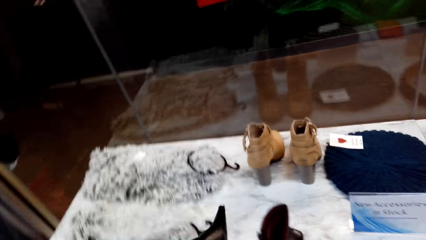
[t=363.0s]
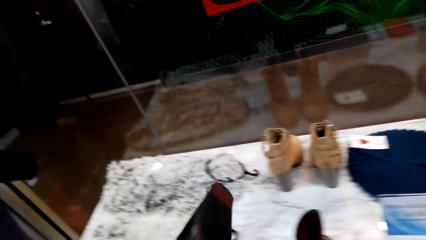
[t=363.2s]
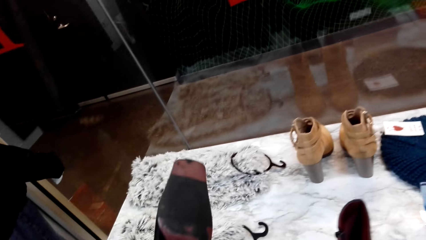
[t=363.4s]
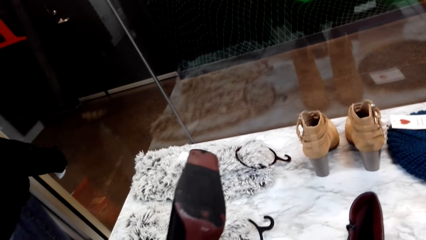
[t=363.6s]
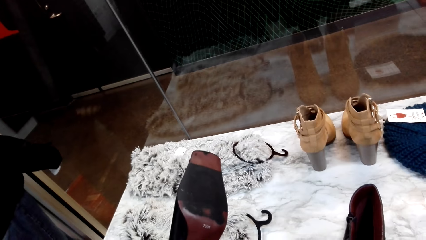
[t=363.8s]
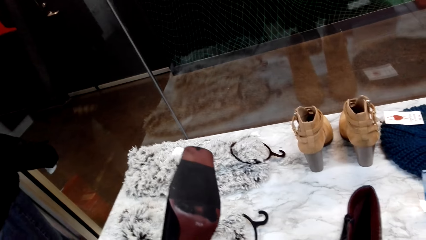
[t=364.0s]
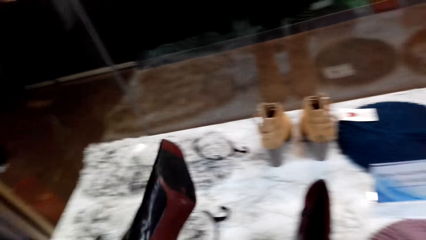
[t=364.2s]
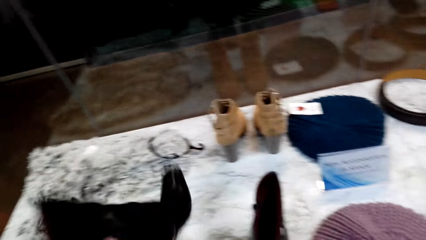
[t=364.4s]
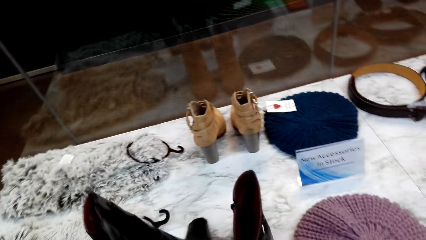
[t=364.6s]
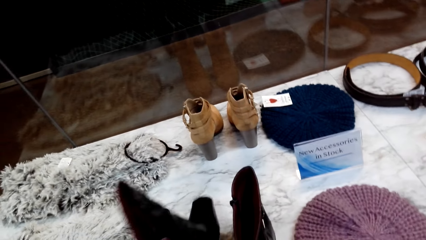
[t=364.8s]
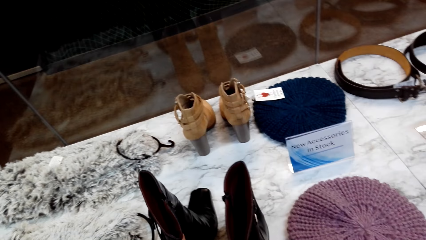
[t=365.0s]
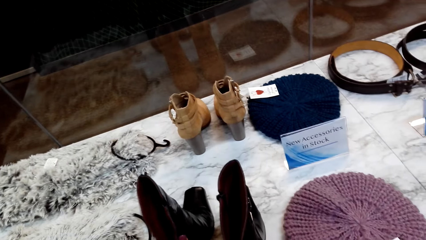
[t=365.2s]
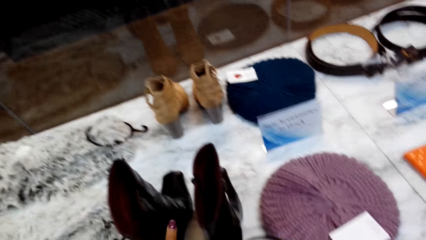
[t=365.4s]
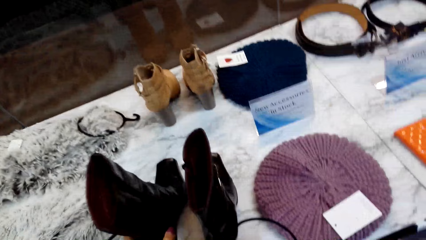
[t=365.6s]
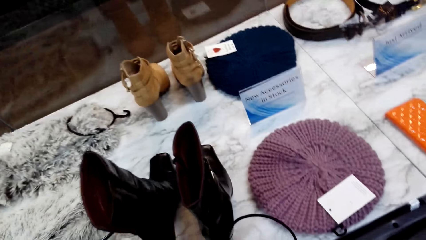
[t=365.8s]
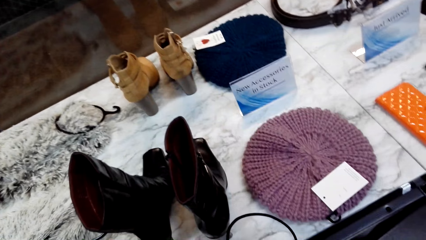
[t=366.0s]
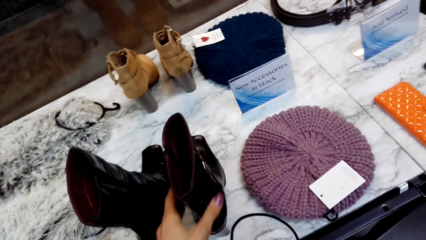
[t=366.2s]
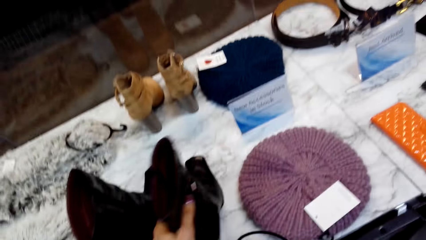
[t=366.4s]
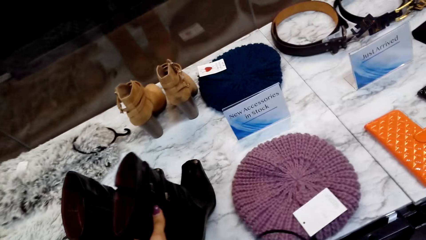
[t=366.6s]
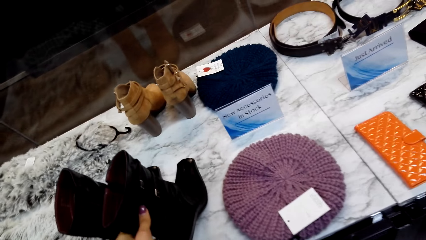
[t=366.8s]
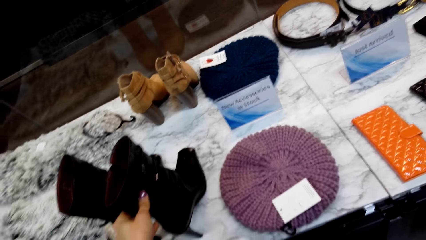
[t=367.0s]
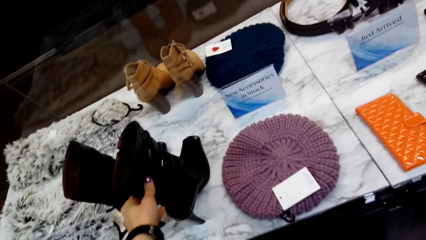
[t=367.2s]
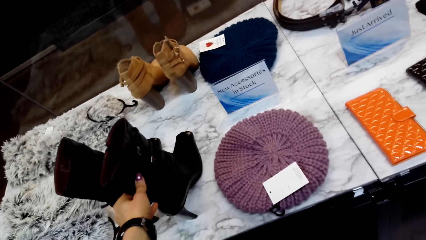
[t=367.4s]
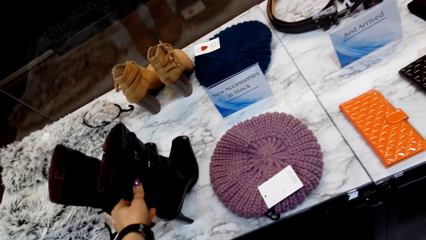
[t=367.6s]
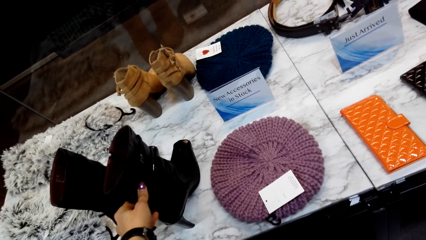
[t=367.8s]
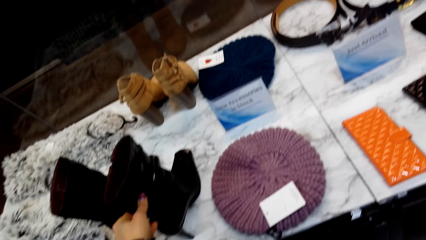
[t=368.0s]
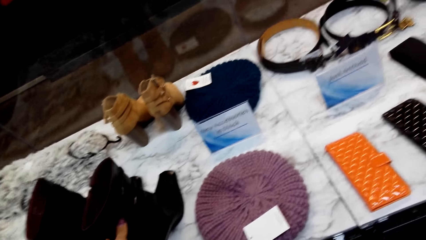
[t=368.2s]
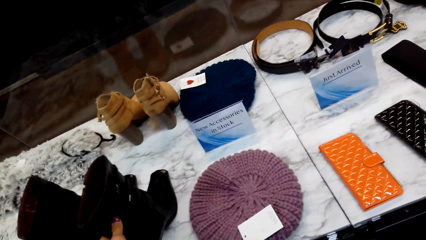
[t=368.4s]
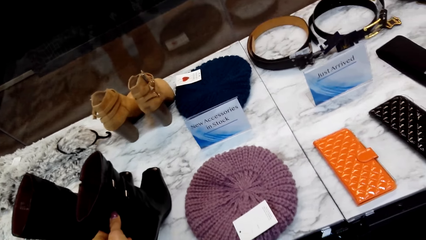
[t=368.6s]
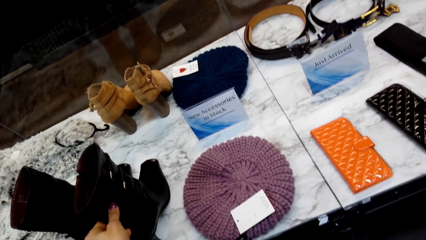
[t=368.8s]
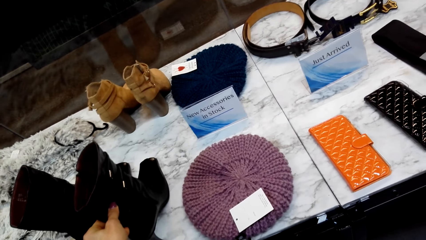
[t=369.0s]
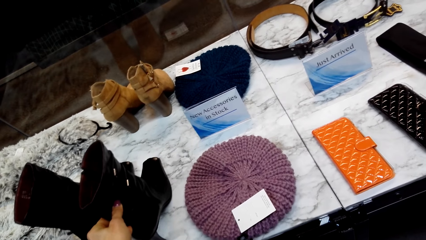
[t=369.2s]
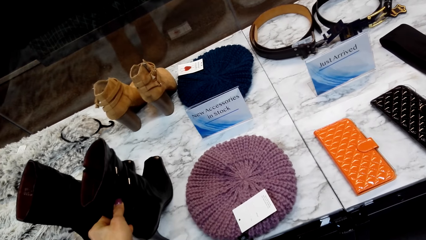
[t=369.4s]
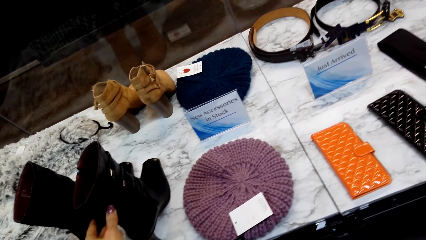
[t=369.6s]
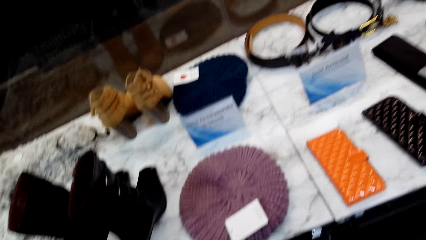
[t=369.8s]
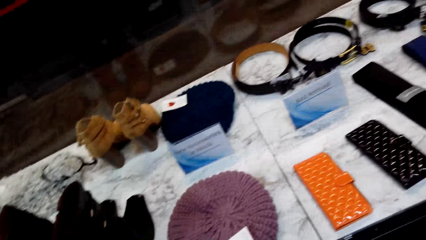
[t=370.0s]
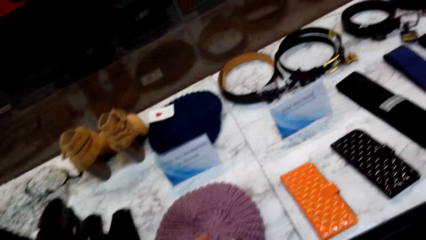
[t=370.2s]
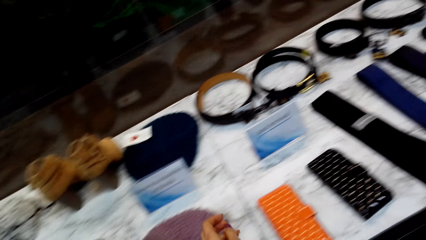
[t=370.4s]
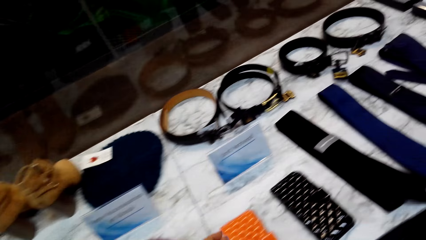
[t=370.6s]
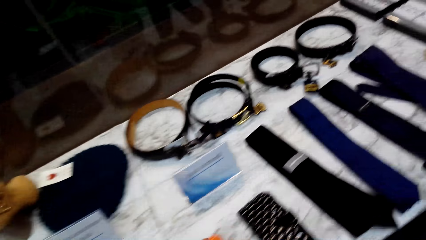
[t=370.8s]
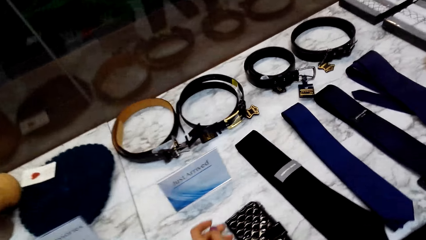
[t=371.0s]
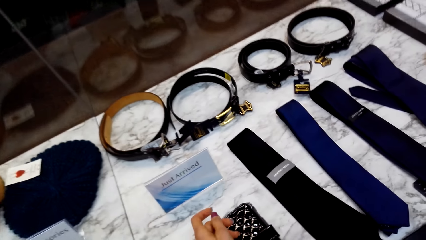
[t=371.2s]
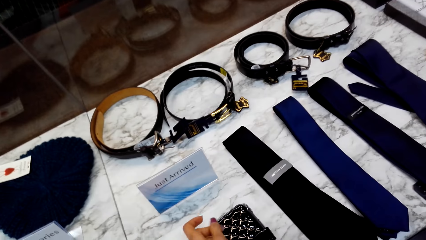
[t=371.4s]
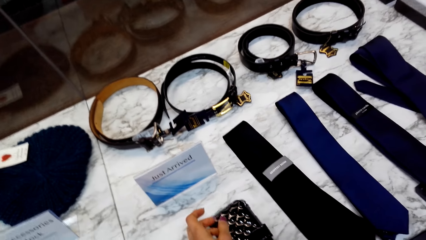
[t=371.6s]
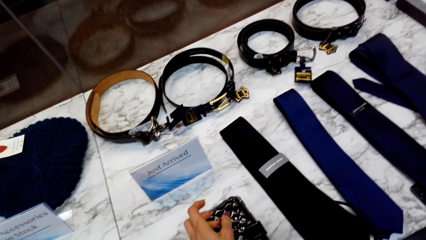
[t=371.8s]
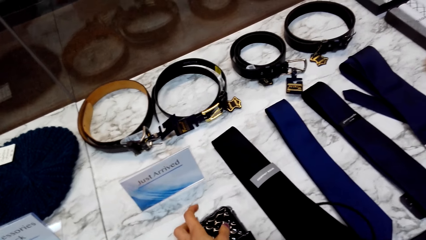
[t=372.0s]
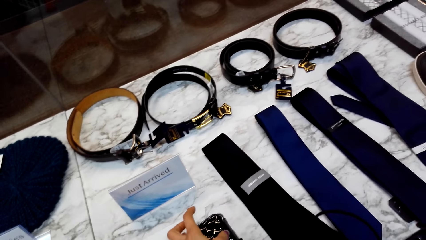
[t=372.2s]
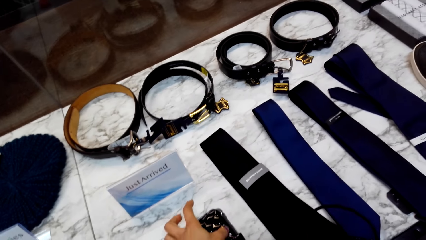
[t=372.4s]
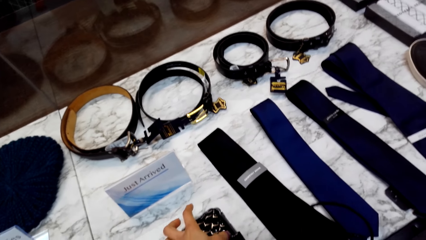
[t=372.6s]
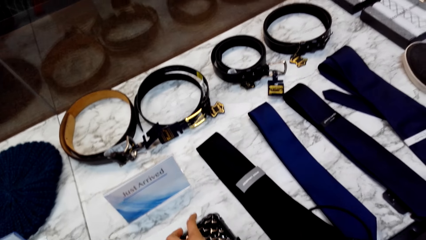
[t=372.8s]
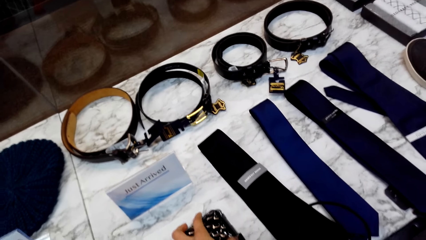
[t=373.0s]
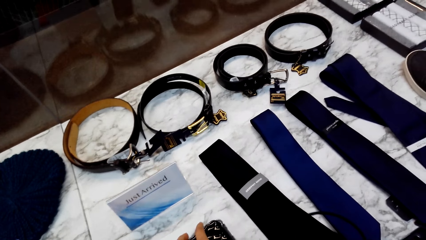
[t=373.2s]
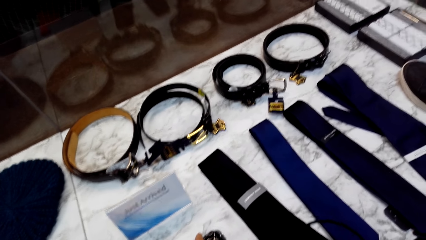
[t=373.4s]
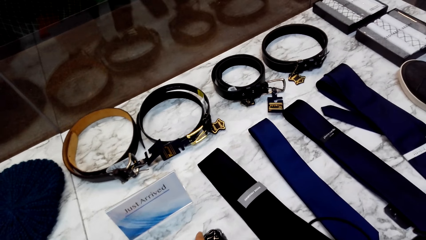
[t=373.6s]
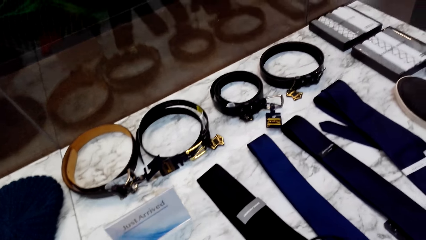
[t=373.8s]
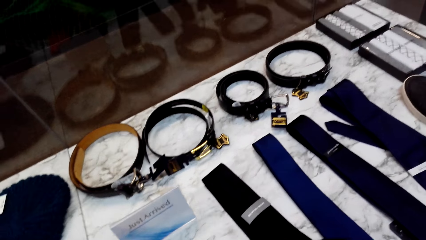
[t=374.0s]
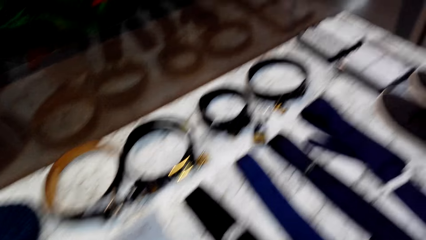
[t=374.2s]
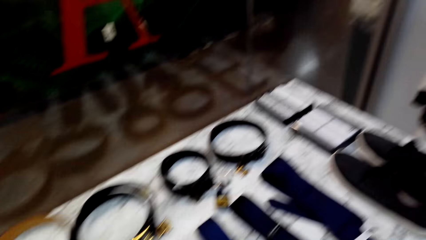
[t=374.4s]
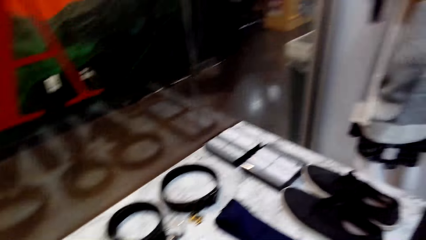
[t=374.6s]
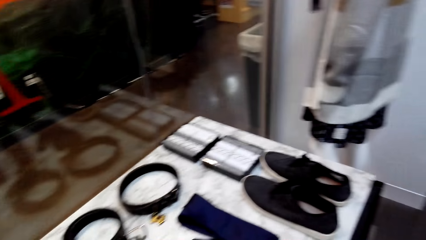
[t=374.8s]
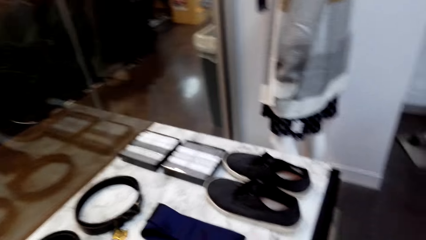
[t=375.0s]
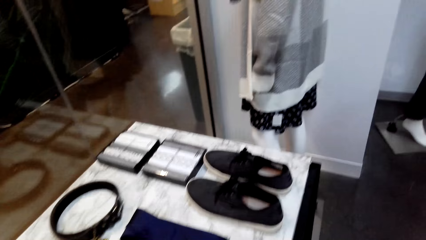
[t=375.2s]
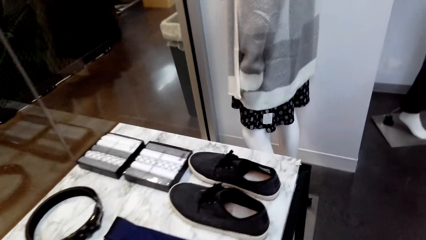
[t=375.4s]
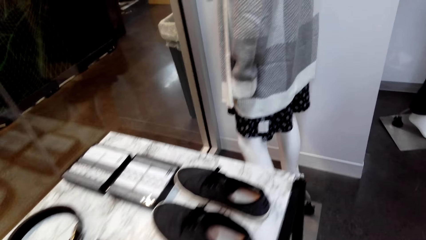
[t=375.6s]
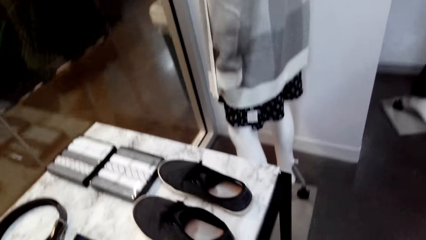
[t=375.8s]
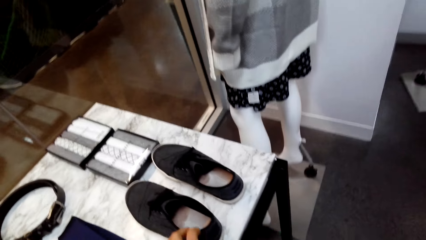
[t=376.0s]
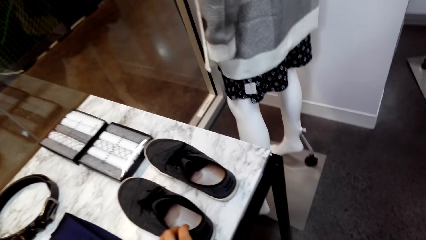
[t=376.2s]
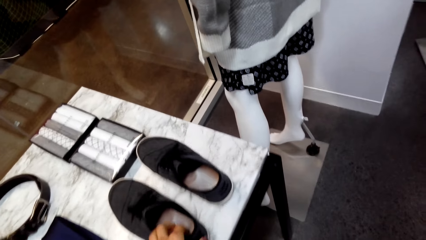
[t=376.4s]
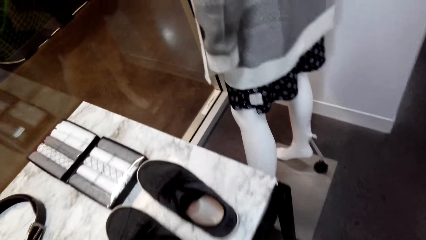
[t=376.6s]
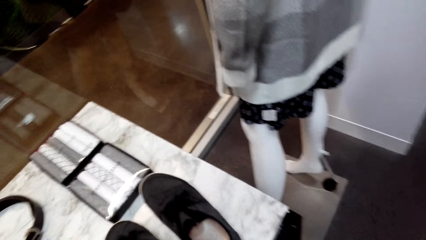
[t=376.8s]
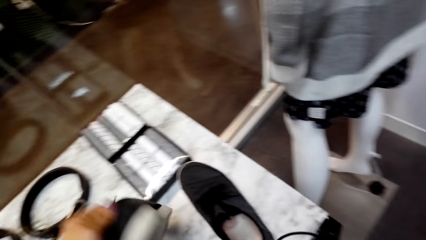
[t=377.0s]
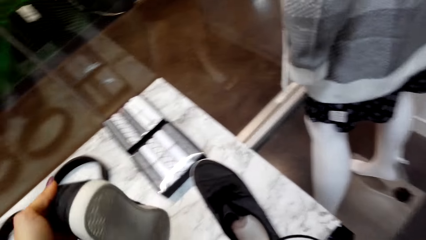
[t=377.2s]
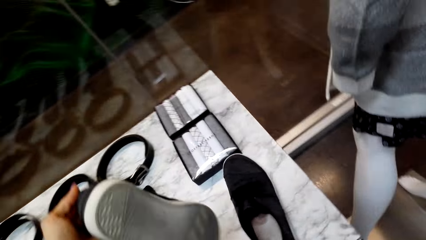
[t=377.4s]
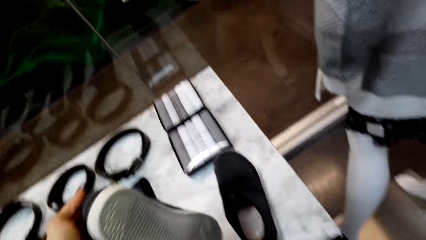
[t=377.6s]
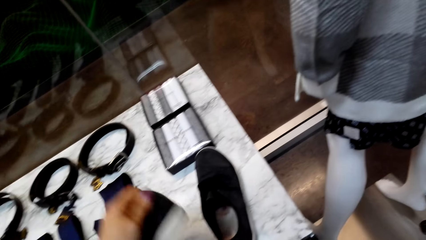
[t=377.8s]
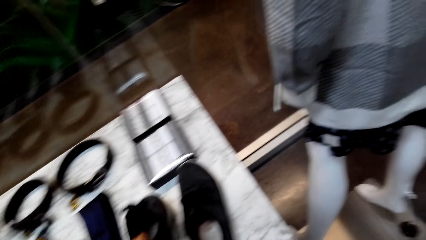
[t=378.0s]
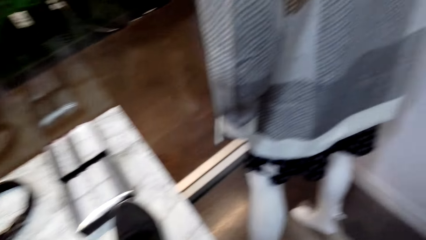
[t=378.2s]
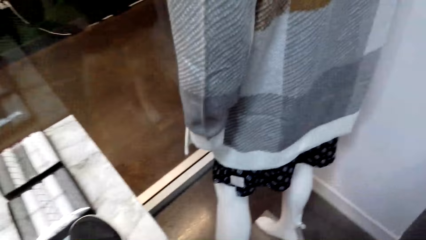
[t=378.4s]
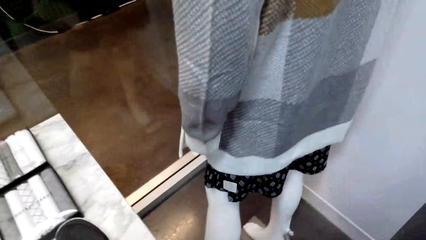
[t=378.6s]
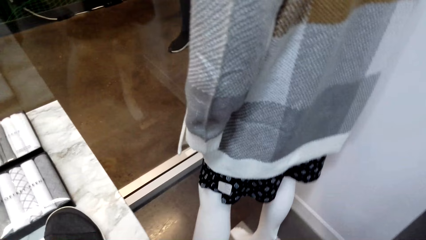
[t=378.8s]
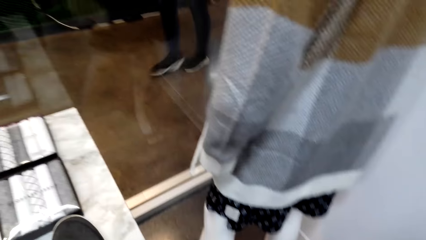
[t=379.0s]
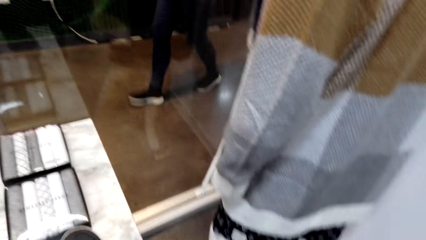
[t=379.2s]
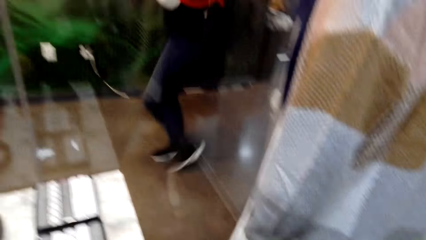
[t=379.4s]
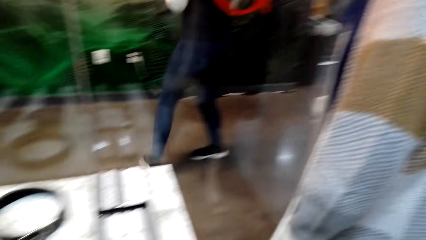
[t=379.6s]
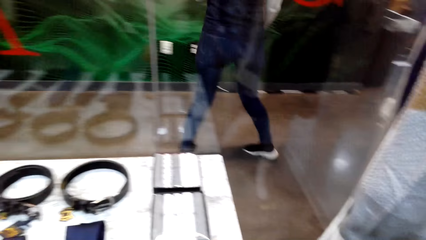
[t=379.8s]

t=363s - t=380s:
The camera wearer drops the shoe on the display table. They observe the shoe on the display table. They walk in the supermarket. They observe the lady wallet on the display table. They touch the cell phone case. They walk in the supermarket. They pick the shoe from the display table and drop the shoe on the display table.
